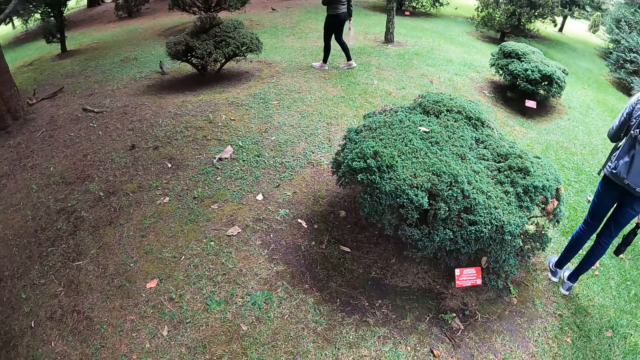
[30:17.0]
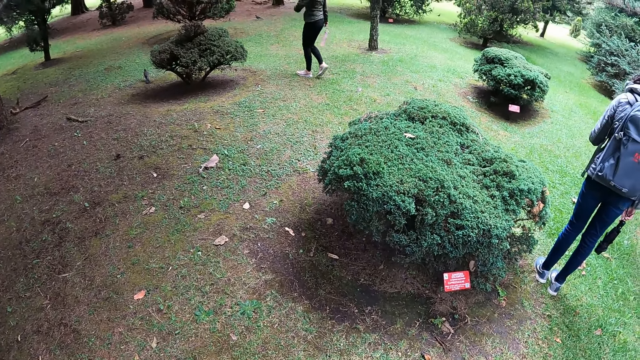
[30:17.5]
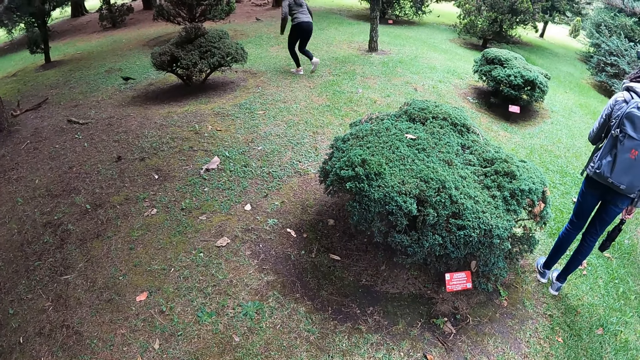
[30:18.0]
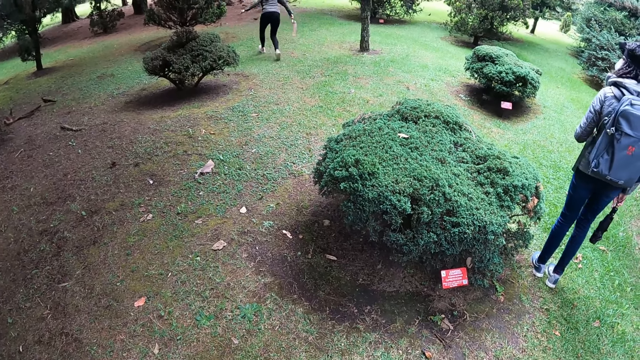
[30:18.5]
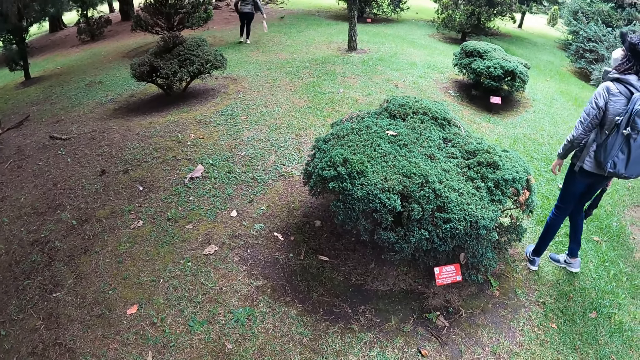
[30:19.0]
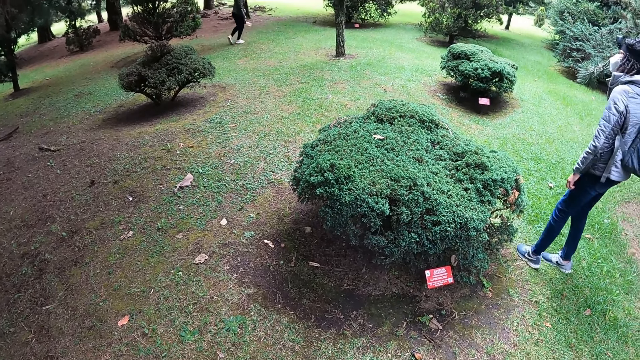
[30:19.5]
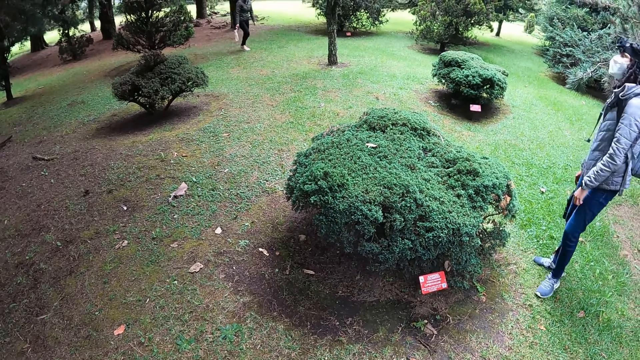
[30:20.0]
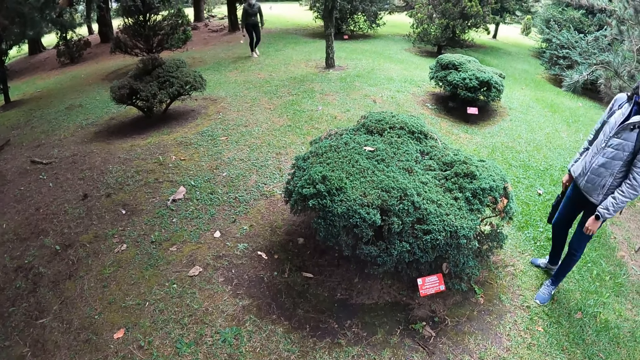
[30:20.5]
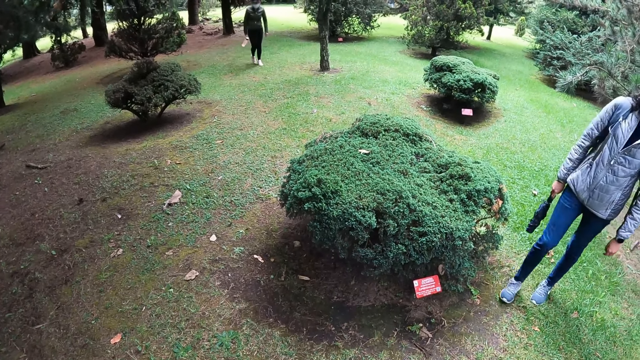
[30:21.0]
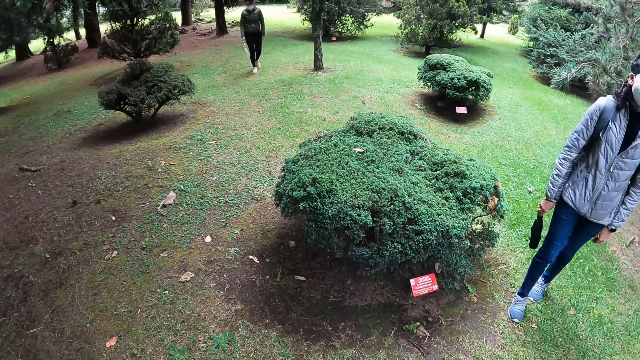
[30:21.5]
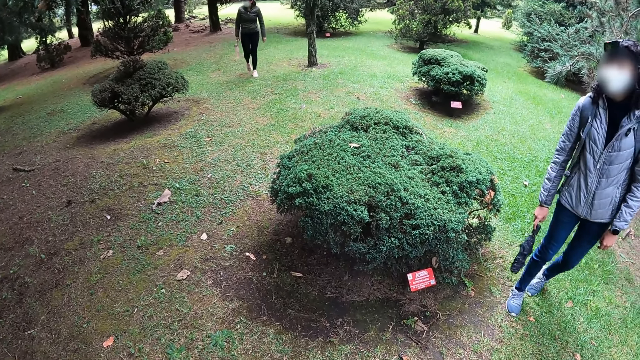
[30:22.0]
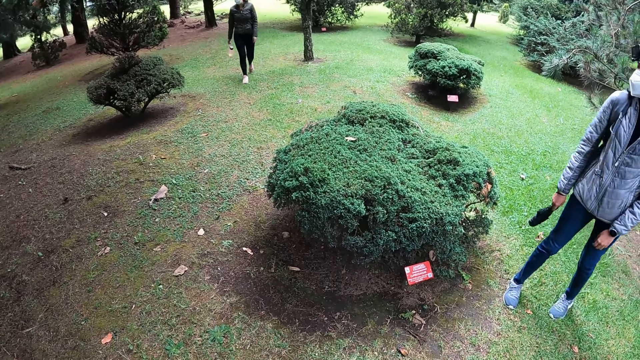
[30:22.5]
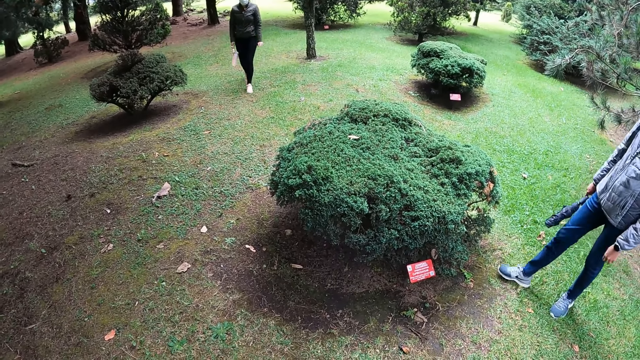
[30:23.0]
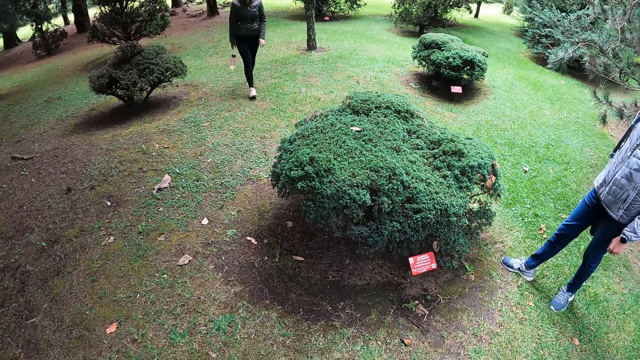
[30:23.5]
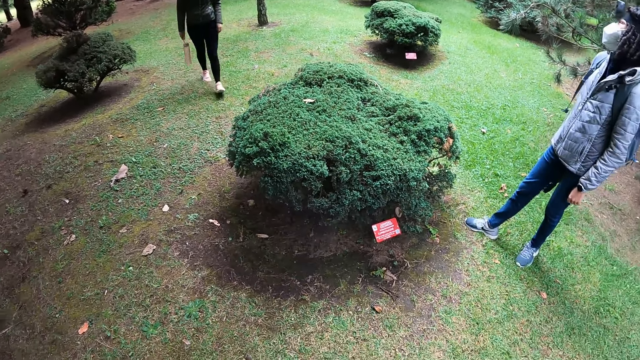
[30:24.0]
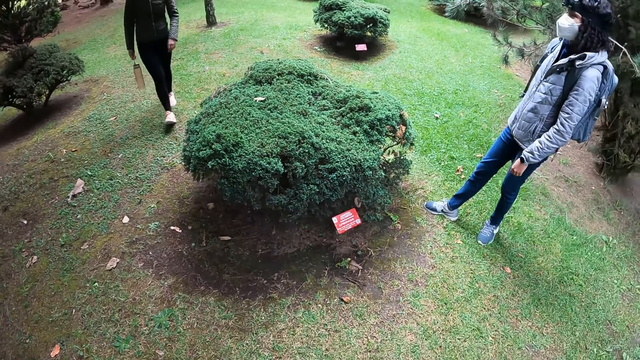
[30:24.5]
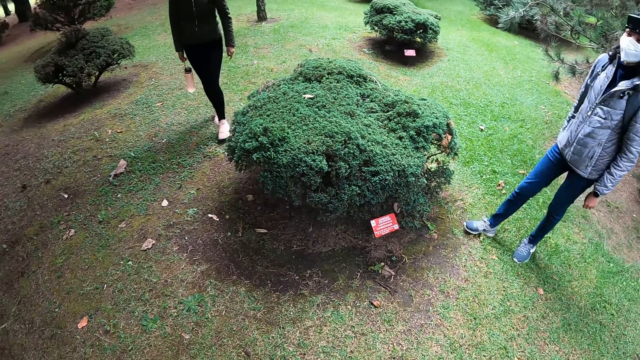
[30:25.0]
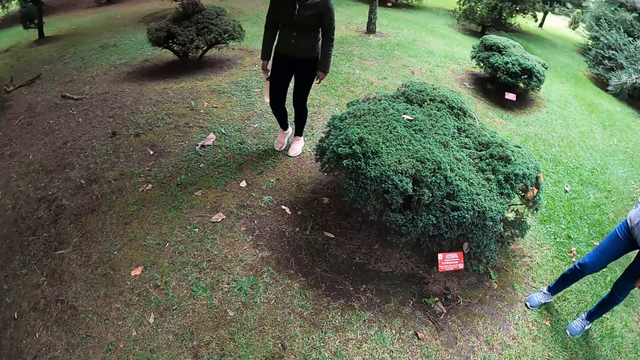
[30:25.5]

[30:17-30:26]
A woman runs after a bird on the floor. Another woman walks around. The first woman walks around.

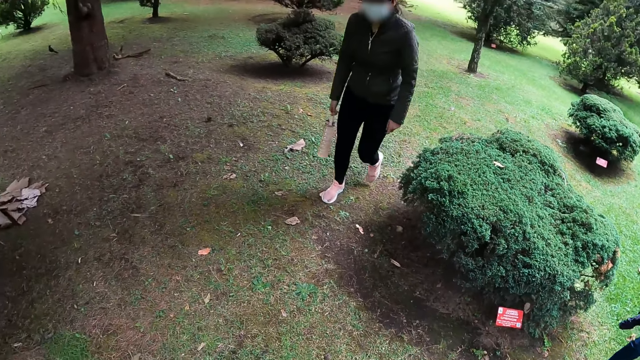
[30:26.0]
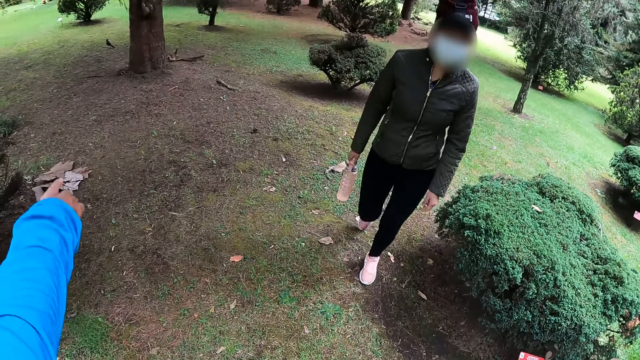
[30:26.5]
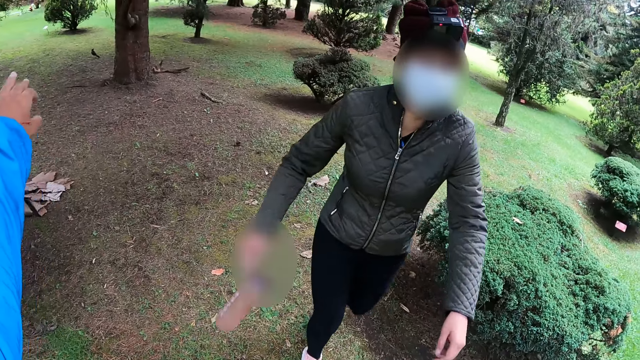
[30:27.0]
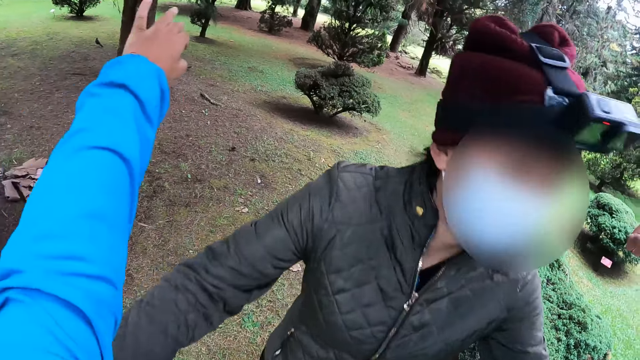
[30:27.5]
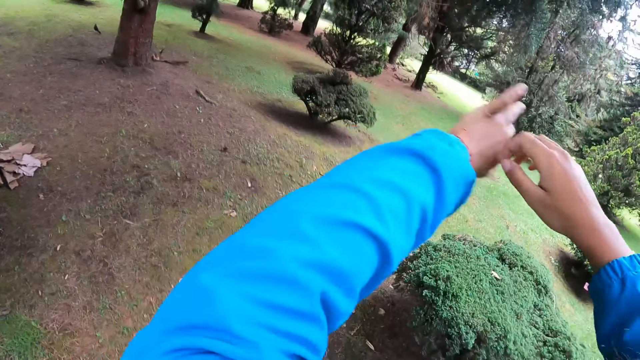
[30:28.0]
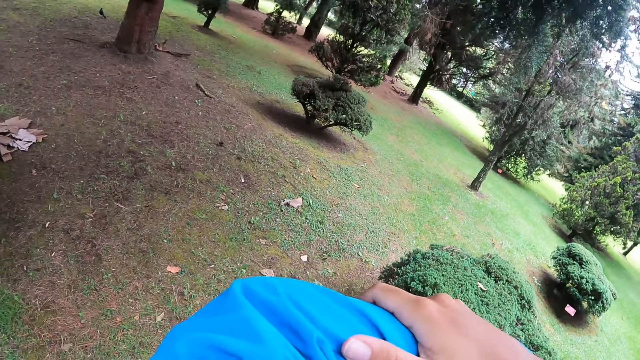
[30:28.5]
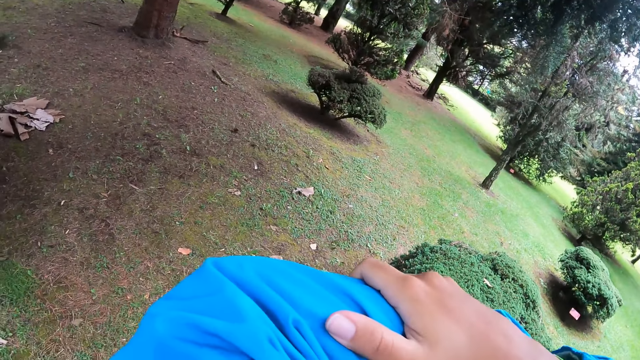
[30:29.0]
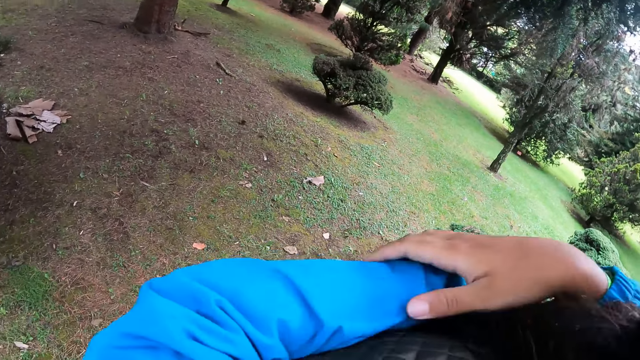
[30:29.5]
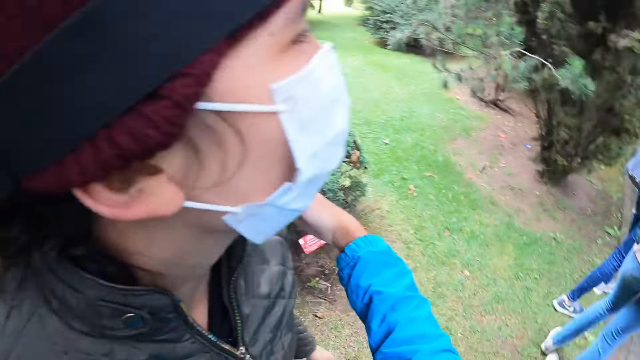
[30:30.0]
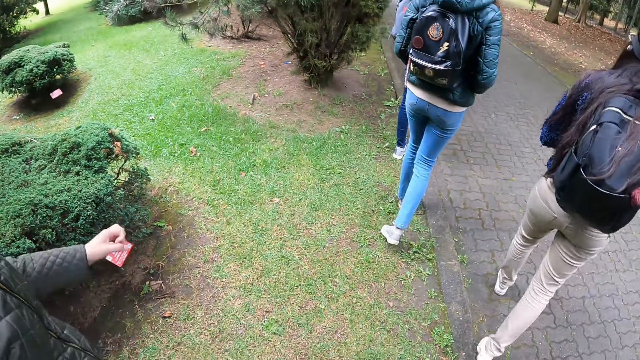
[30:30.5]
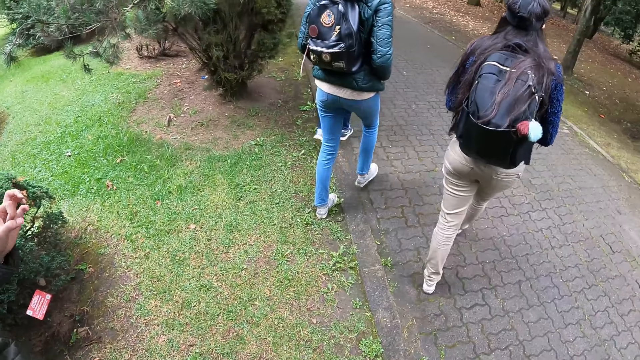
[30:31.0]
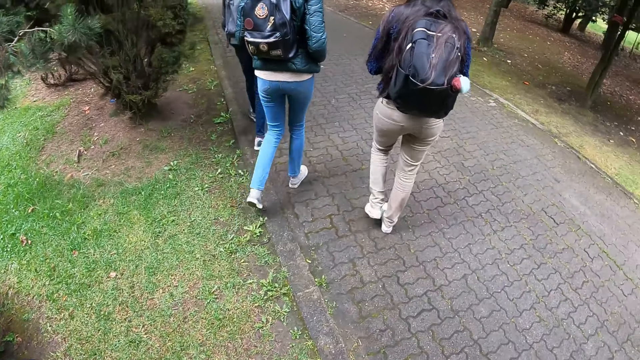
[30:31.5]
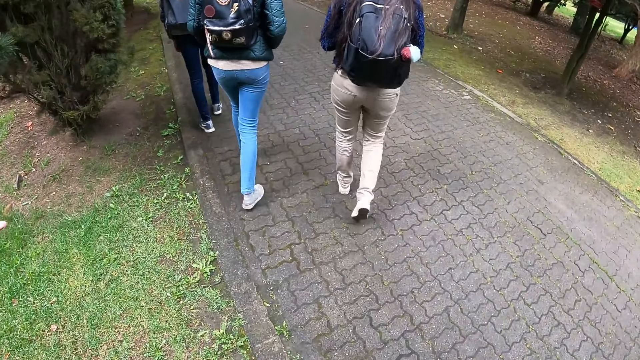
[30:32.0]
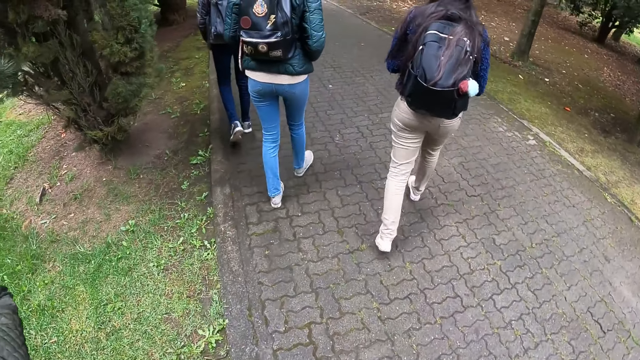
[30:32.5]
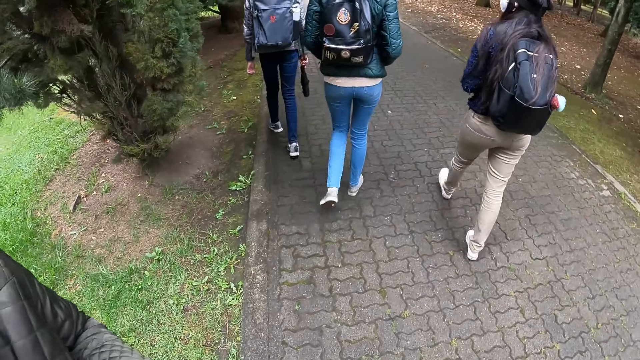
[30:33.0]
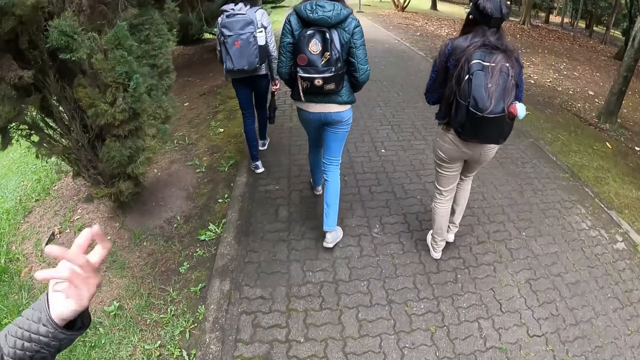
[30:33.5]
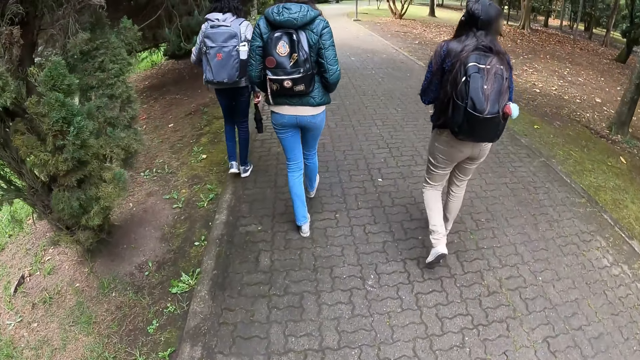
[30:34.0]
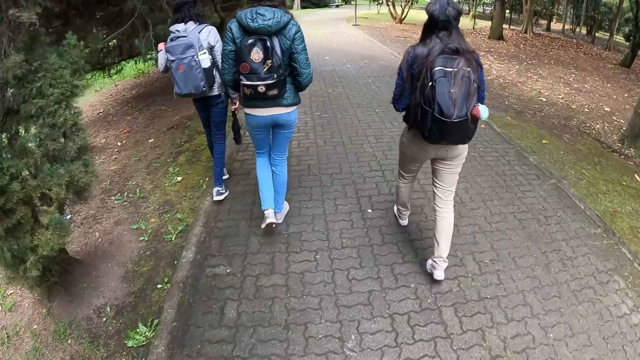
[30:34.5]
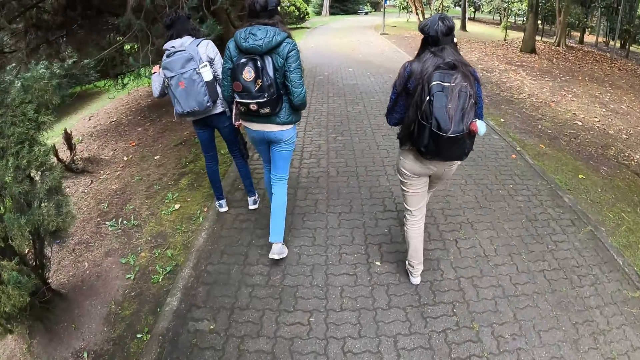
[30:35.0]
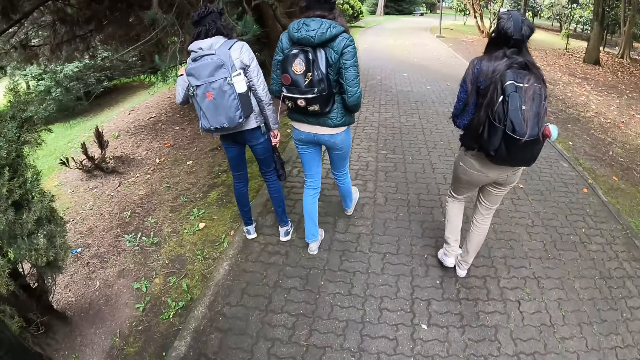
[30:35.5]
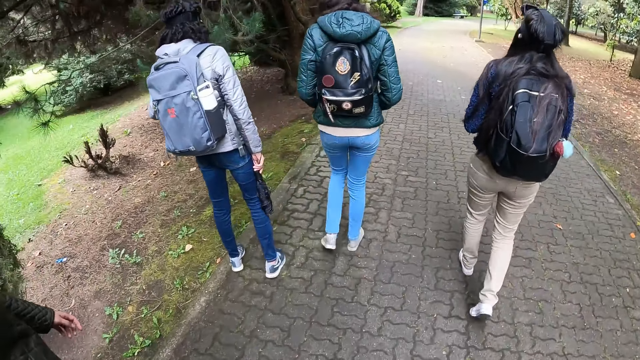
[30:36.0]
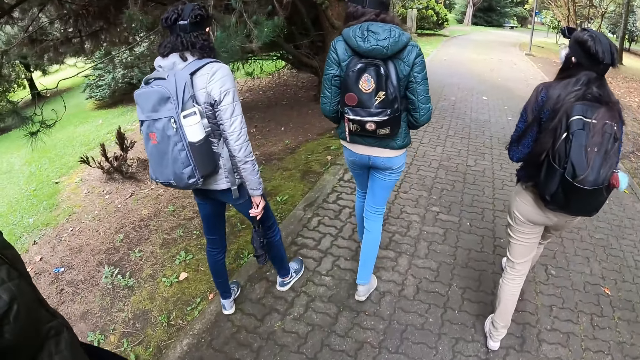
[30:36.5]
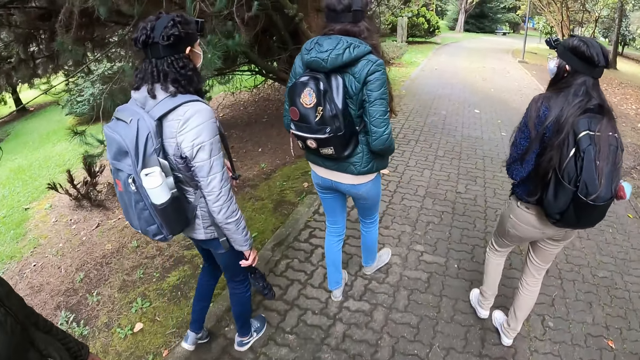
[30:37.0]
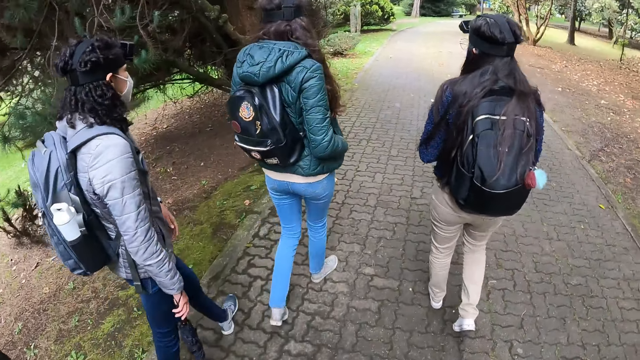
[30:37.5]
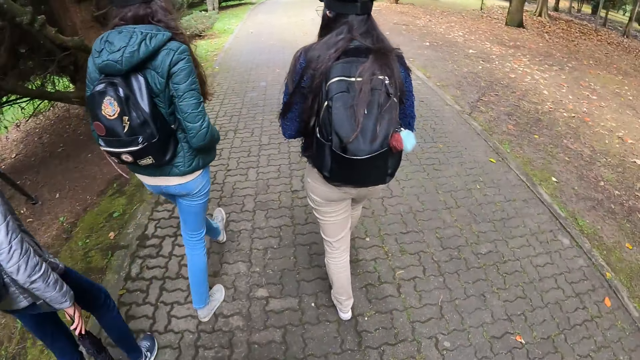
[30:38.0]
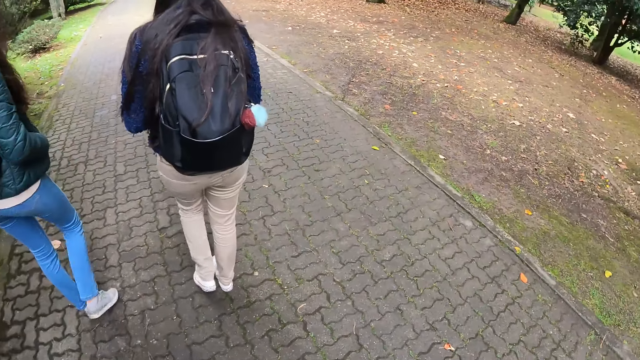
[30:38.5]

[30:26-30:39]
The camera wearer stretches her hands. A lady hugs the camera wearer. Another lady walks around. A third lady walks around. A fourth lady walks around. The first lady walks around. The camera wearer walks around. The first lady moves her hand. The first lady converses with the camera wearer.
